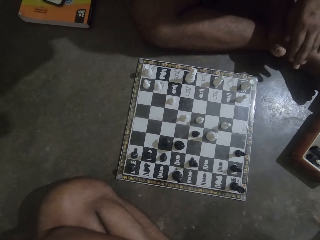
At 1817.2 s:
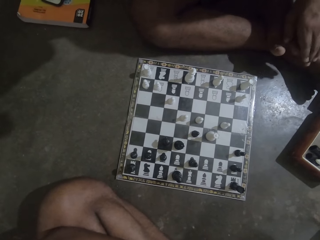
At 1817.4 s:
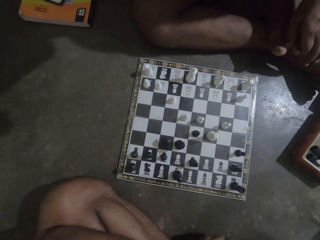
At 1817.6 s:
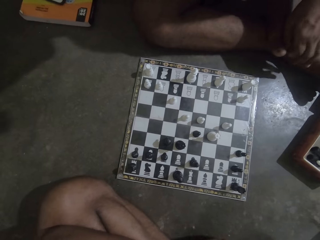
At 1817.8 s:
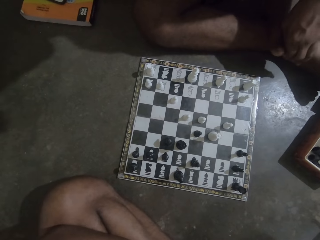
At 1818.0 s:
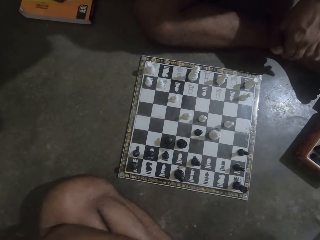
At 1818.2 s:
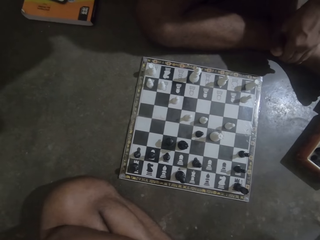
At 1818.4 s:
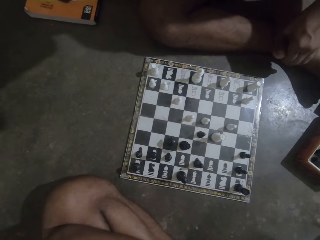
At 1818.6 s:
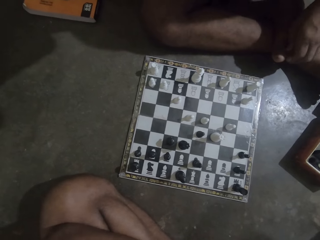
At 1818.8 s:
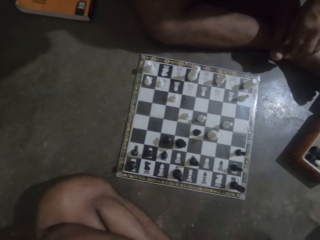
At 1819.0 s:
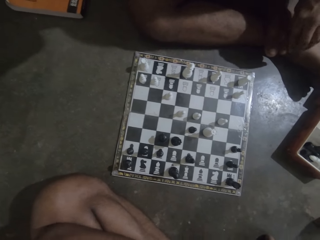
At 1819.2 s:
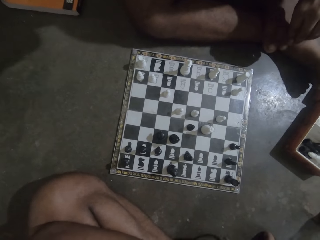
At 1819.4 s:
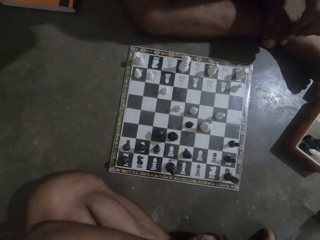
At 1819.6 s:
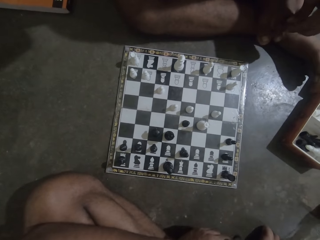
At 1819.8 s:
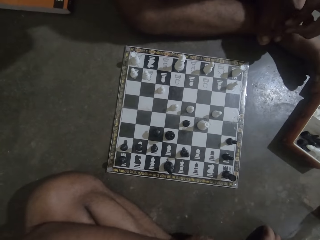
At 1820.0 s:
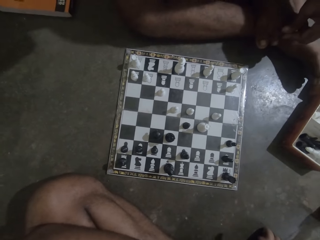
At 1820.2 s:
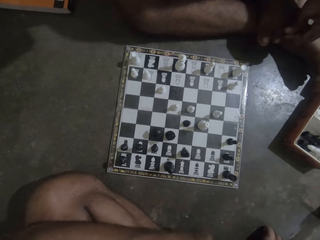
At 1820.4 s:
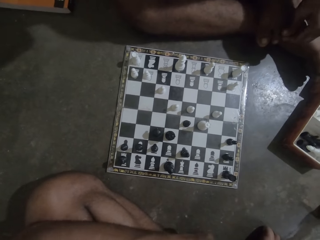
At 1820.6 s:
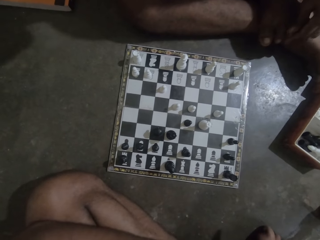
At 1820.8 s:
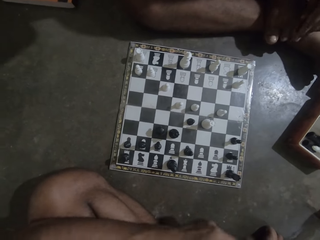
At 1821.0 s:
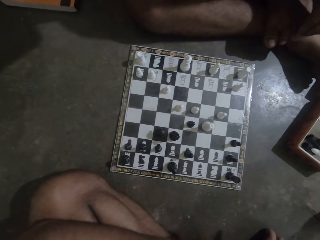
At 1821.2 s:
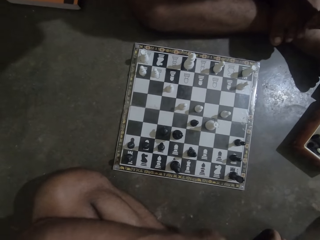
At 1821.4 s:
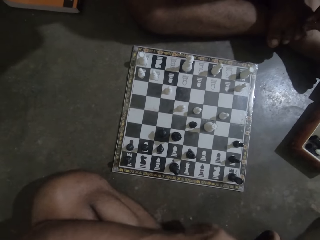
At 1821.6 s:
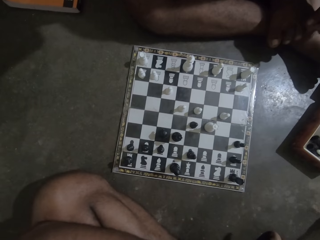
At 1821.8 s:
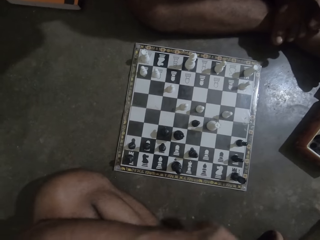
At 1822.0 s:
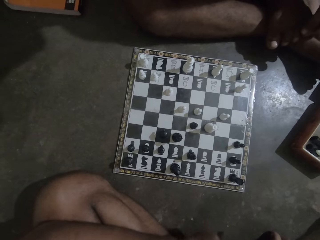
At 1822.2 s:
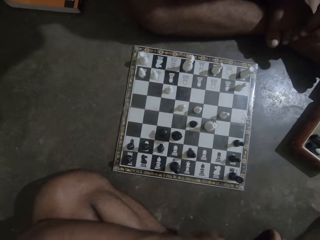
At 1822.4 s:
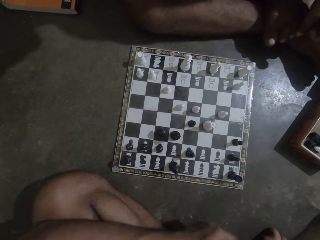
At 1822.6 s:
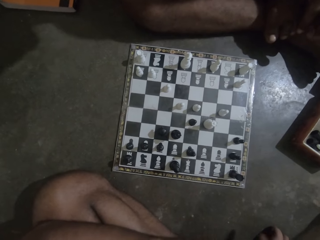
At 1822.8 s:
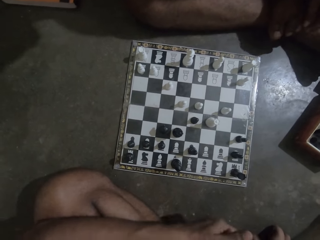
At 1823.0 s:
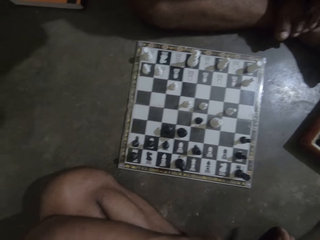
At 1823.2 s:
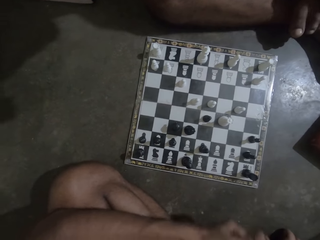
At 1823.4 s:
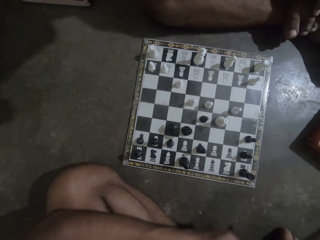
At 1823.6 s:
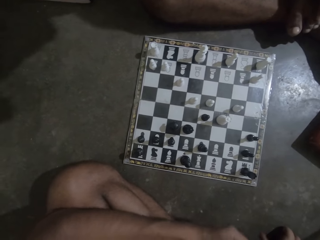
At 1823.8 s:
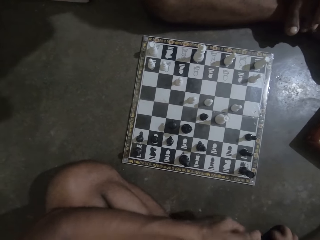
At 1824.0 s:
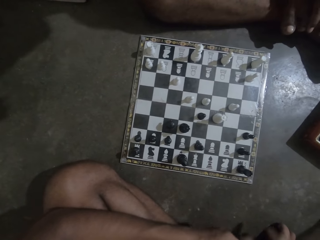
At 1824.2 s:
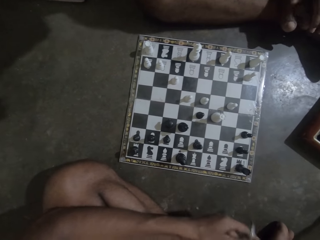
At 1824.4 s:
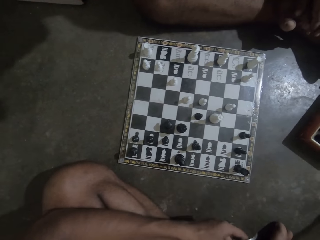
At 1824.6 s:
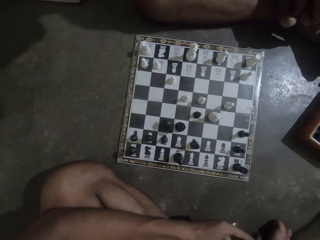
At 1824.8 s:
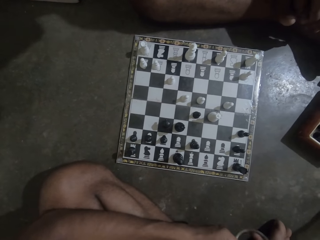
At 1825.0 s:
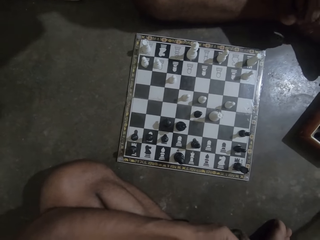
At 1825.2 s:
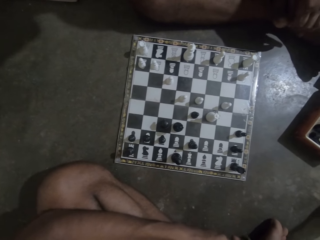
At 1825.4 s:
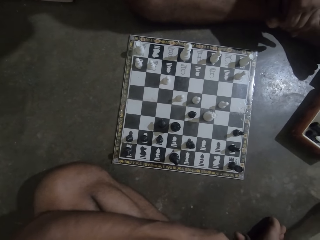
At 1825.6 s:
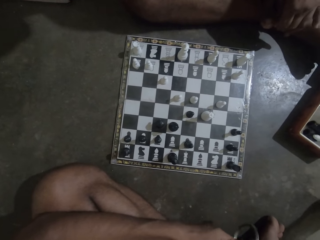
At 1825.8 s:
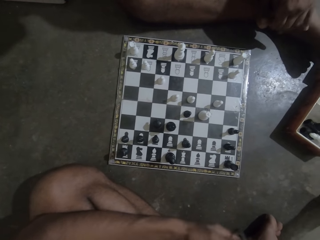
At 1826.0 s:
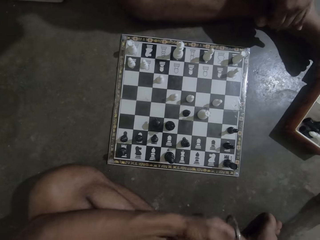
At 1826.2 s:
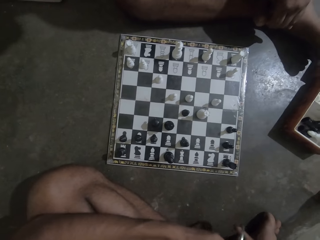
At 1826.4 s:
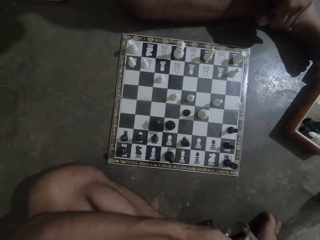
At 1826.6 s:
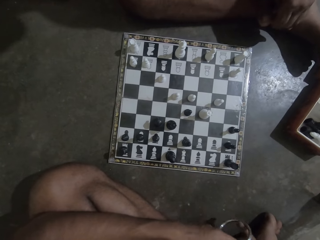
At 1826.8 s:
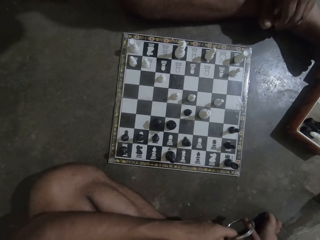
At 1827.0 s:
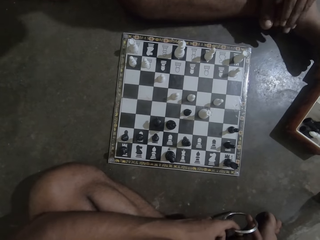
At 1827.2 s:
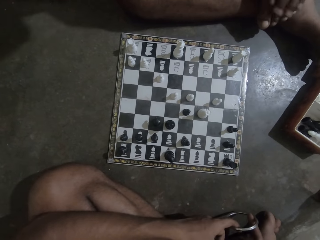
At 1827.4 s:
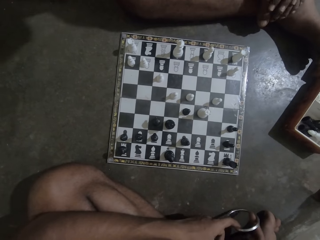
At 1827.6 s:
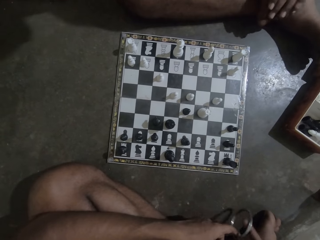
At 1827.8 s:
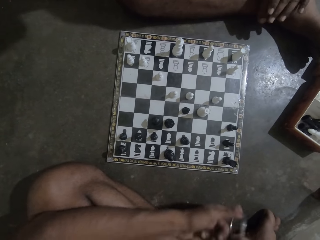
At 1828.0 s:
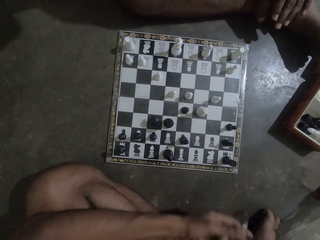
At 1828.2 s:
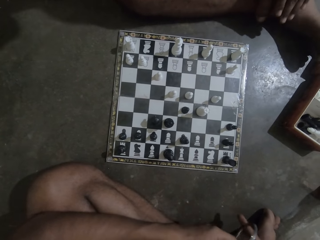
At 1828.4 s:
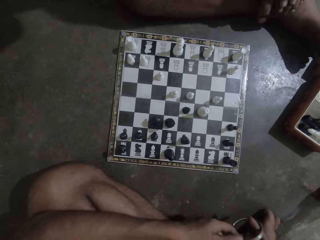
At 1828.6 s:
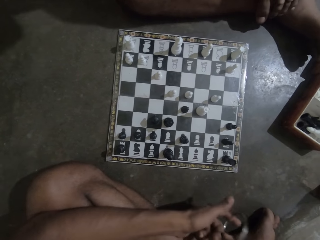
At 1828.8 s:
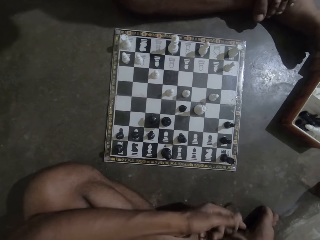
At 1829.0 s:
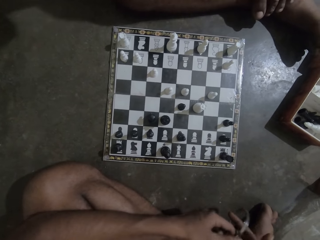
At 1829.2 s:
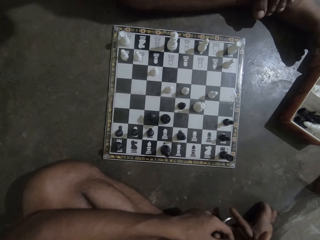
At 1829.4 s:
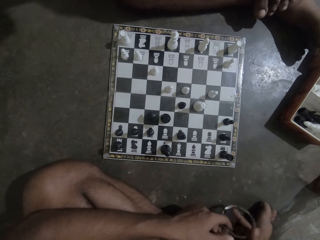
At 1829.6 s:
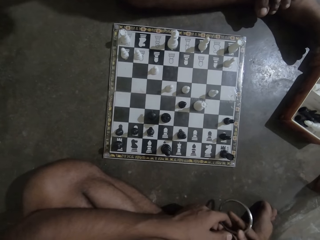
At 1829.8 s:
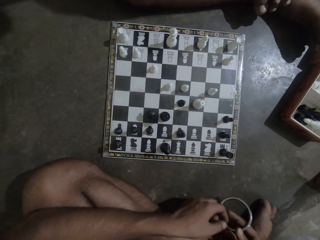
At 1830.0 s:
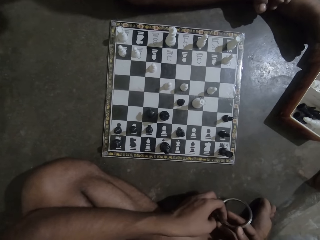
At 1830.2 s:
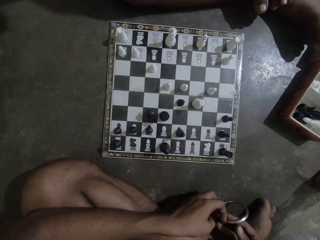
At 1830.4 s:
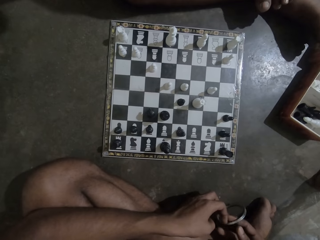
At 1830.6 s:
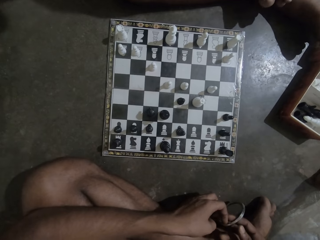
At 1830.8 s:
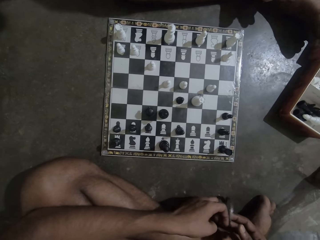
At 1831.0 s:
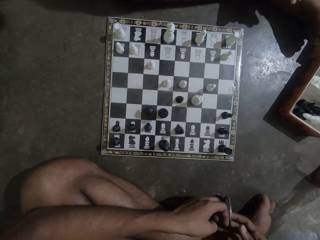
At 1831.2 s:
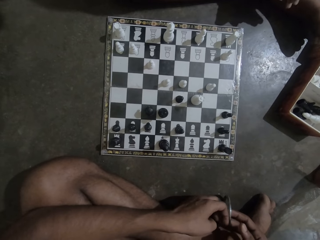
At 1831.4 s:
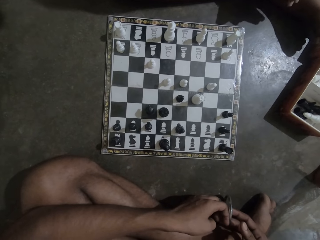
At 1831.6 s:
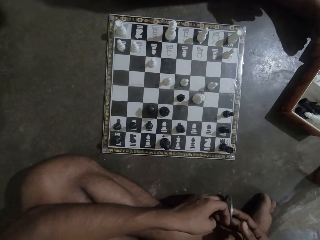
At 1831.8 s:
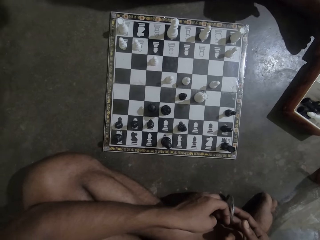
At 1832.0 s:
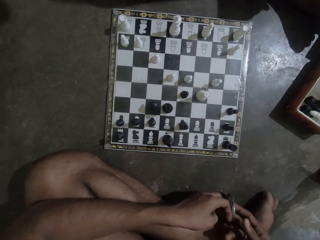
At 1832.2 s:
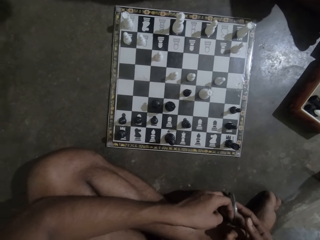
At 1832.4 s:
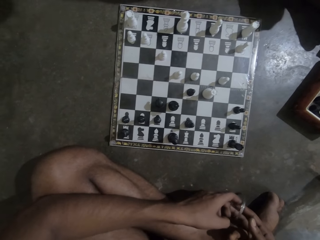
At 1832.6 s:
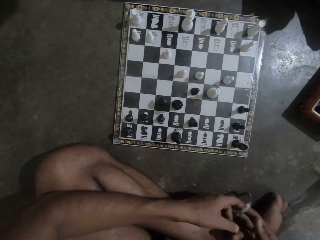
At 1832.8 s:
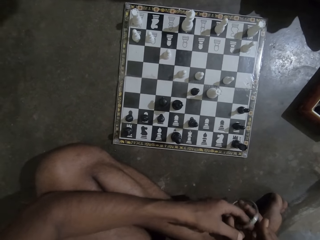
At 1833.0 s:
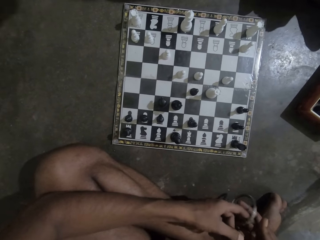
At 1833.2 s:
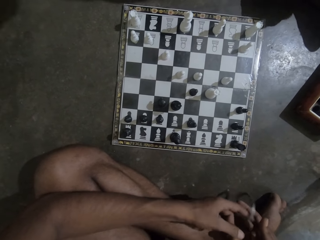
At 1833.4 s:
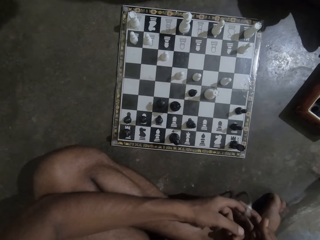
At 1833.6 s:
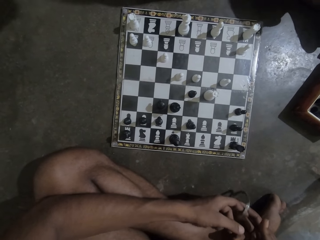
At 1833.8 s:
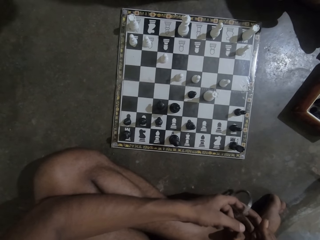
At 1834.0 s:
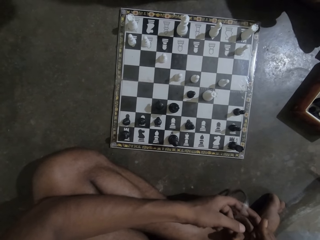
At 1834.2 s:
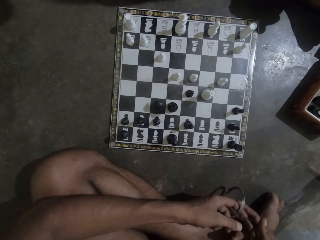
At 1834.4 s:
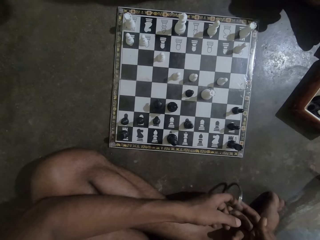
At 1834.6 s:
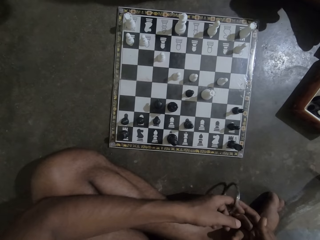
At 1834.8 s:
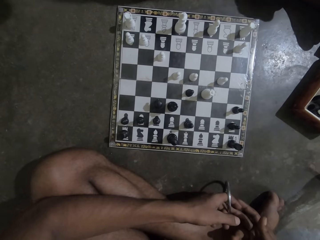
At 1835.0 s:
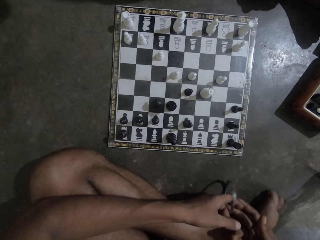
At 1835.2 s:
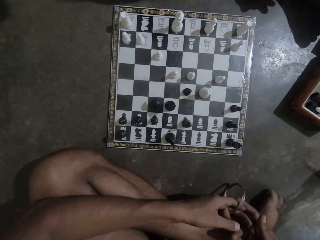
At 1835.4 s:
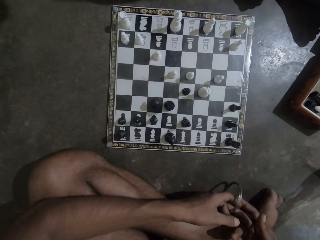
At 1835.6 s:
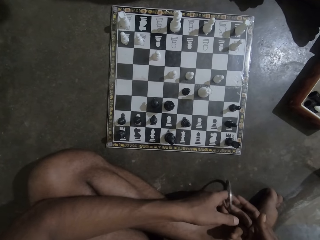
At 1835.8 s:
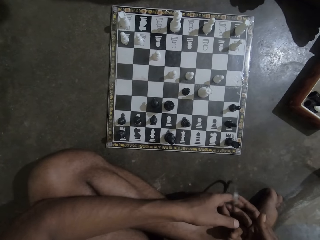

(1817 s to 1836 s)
The camera wearer swings the bangle. They fiddle with the bangle.

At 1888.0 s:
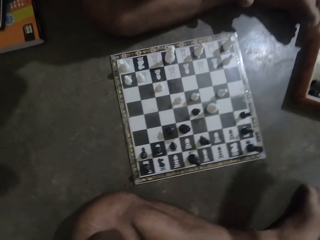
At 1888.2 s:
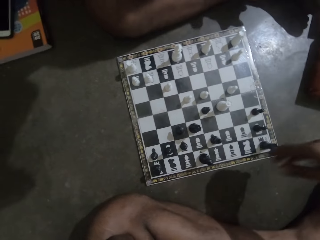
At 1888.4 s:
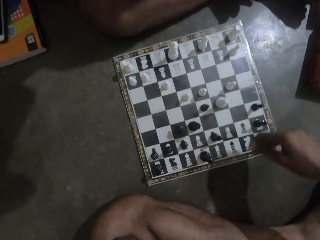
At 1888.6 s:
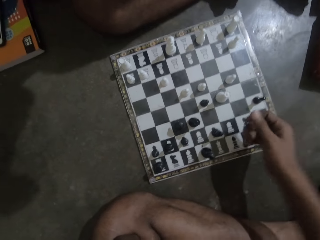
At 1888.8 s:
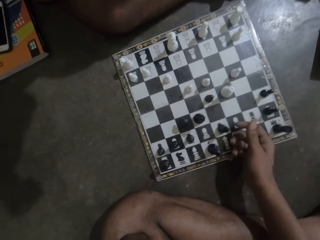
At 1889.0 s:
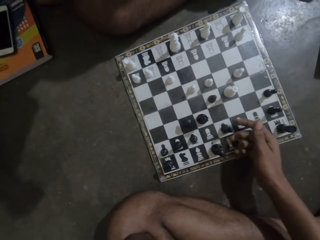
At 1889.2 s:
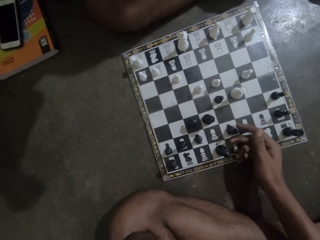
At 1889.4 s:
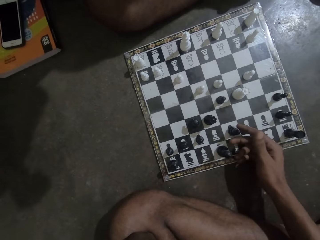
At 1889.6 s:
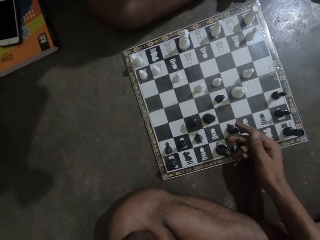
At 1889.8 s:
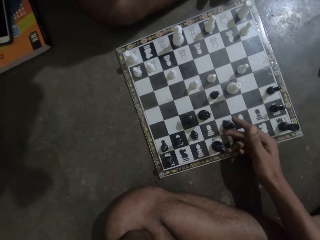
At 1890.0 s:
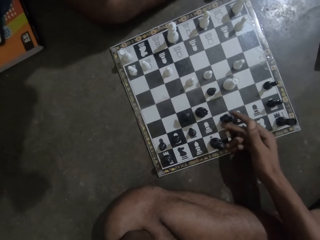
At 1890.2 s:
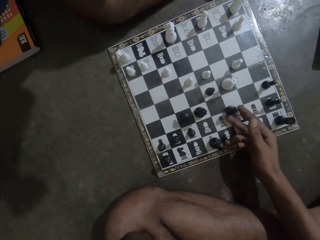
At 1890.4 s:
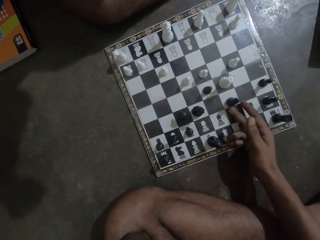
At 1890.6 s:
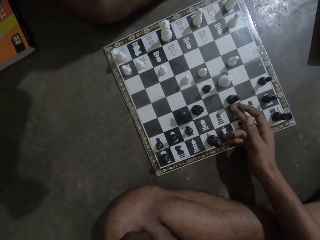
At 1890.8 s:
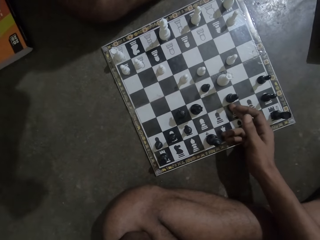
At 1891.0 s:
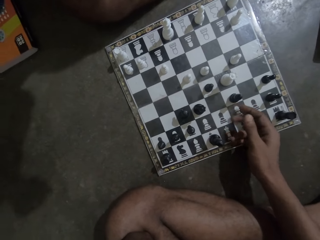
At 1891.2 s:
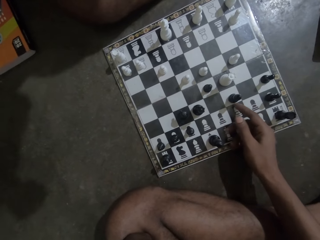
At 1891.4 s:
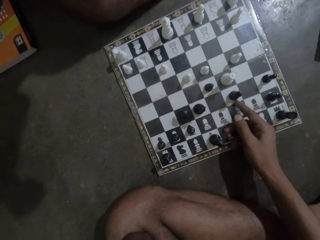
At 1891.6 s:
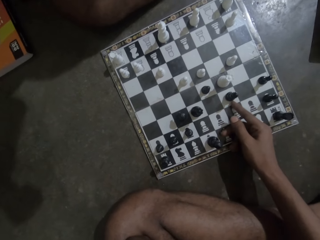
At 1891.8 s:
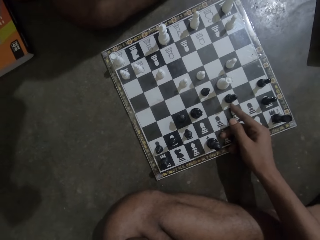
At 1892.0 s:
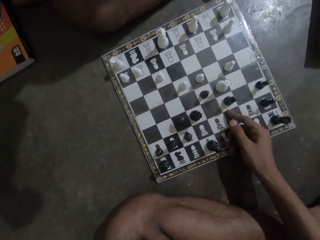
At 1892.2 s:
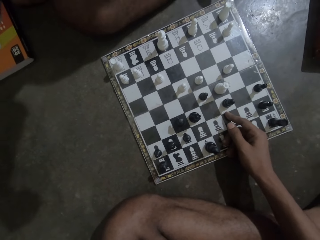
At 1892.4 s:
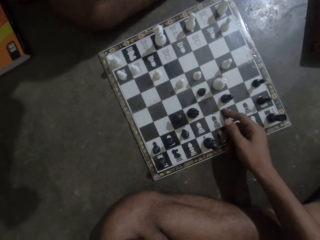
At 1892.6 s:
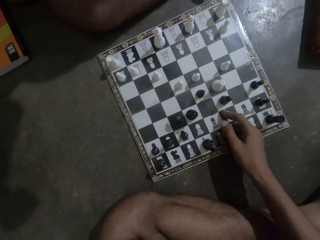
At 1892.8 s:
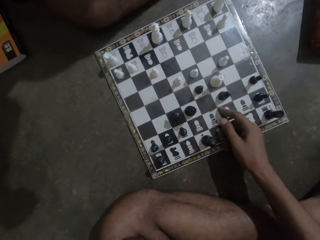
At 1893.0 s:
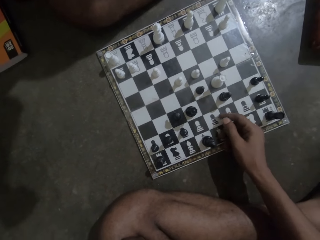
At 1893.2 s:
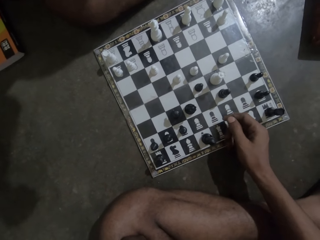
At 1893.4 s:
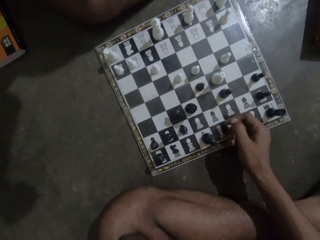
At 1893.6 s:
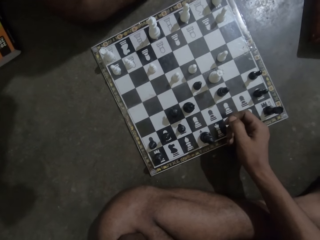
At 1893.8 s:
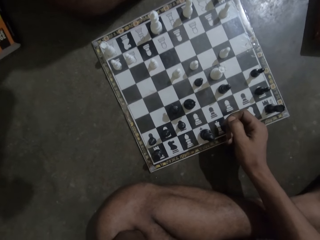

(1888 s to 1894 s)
The camera wearer moves a black chess piece on the chess board.
